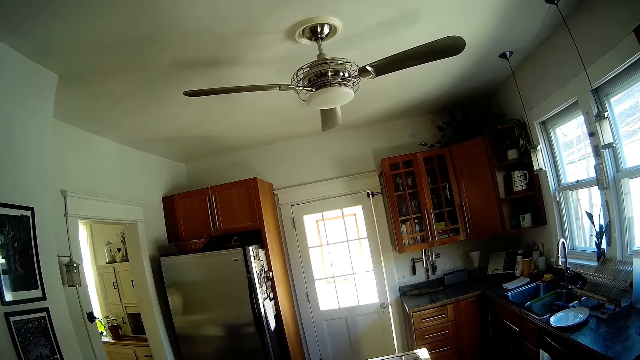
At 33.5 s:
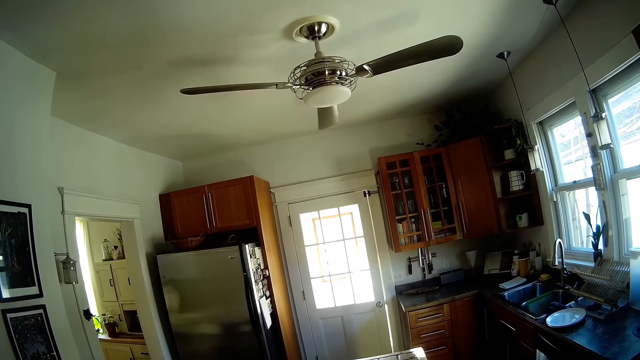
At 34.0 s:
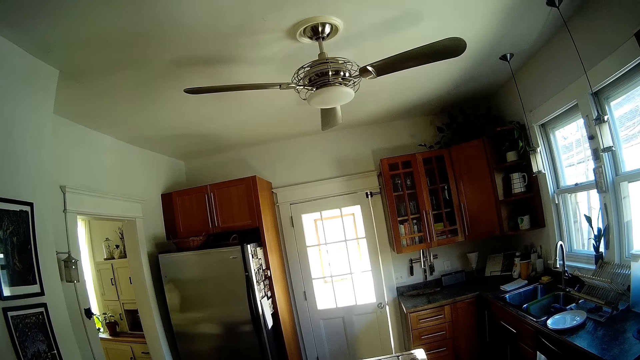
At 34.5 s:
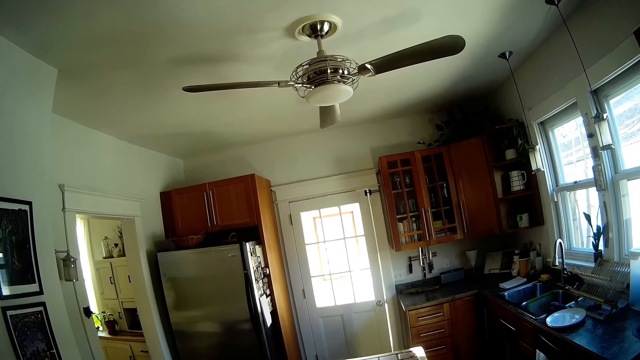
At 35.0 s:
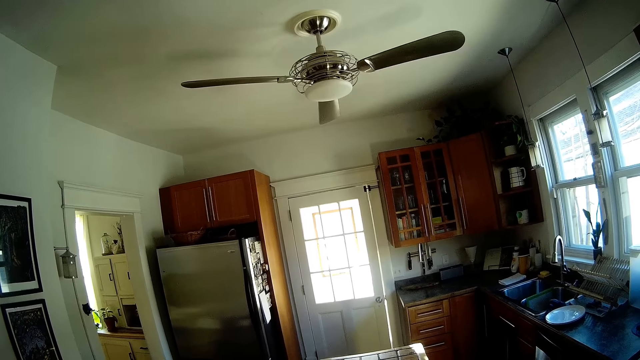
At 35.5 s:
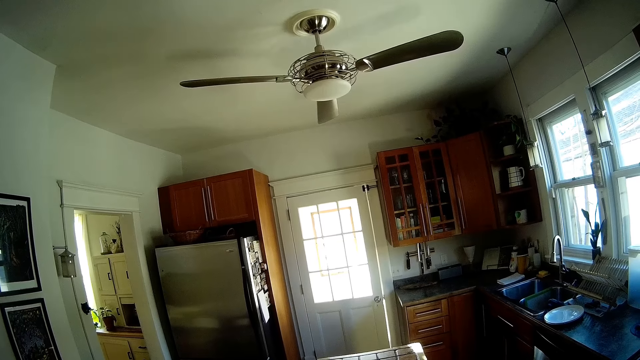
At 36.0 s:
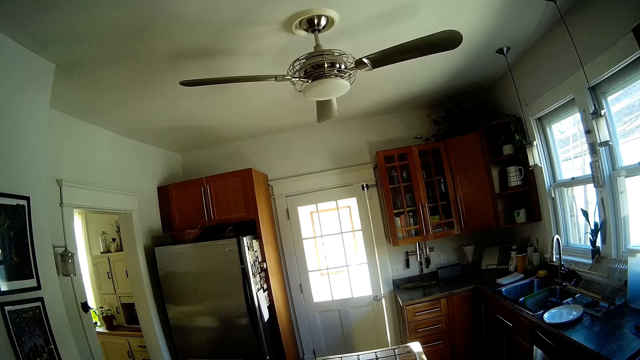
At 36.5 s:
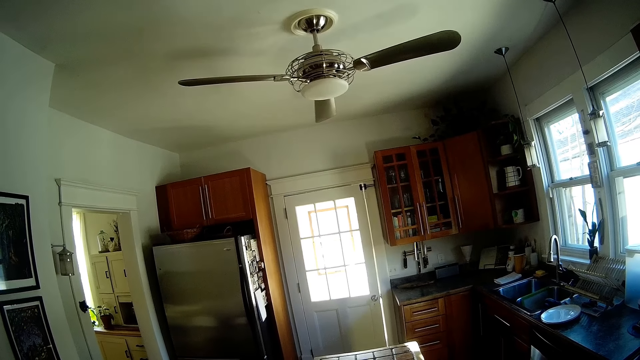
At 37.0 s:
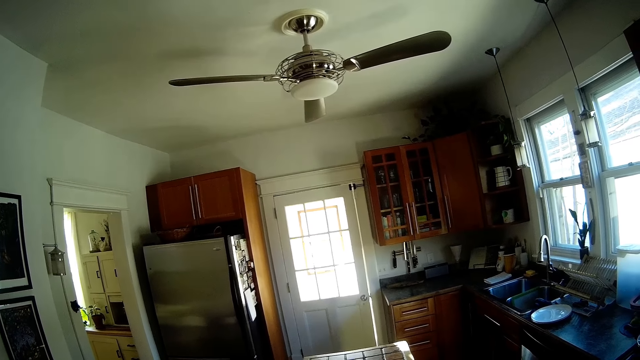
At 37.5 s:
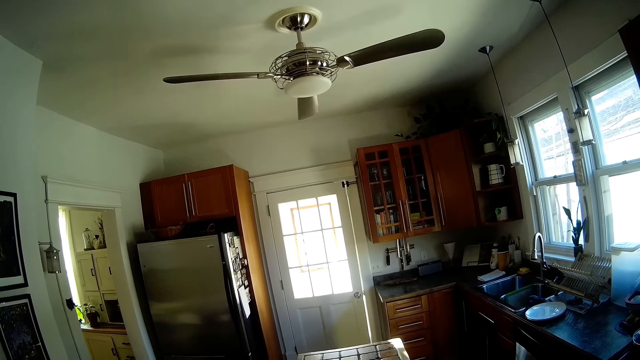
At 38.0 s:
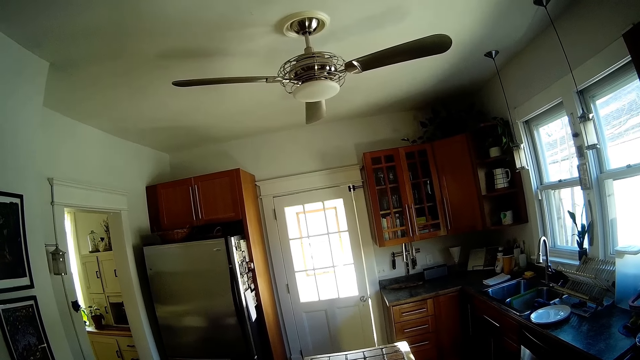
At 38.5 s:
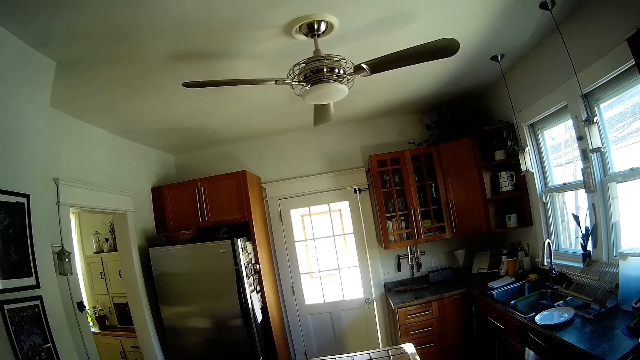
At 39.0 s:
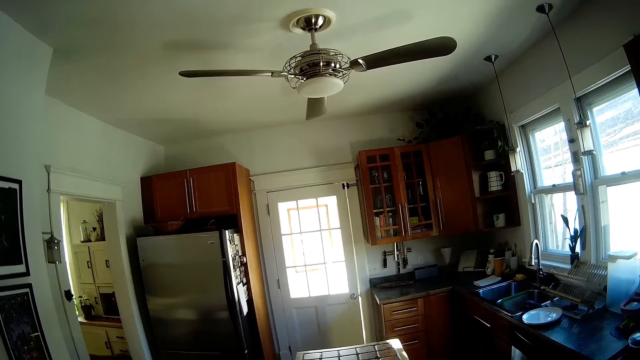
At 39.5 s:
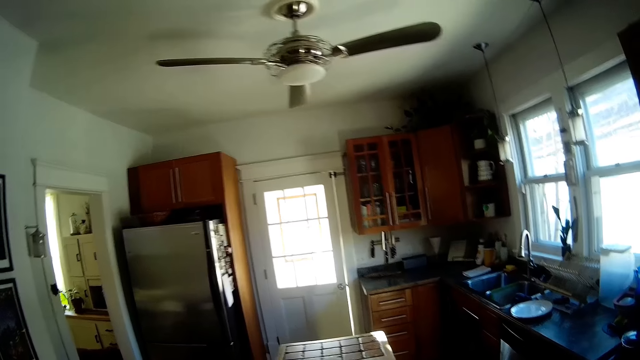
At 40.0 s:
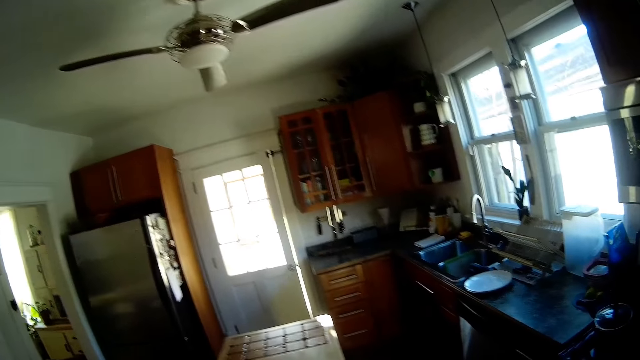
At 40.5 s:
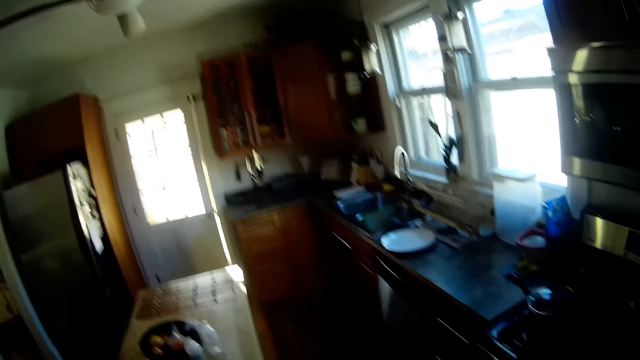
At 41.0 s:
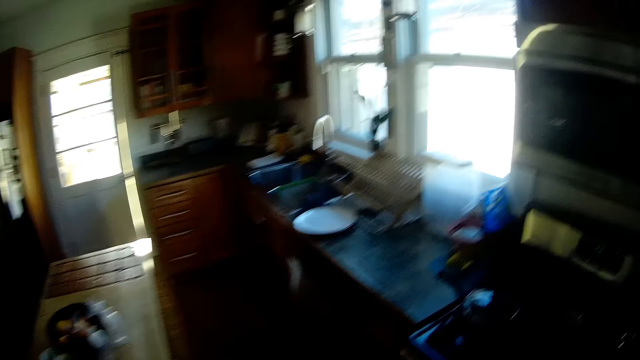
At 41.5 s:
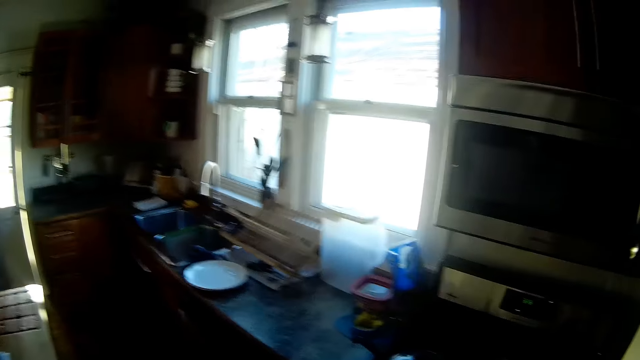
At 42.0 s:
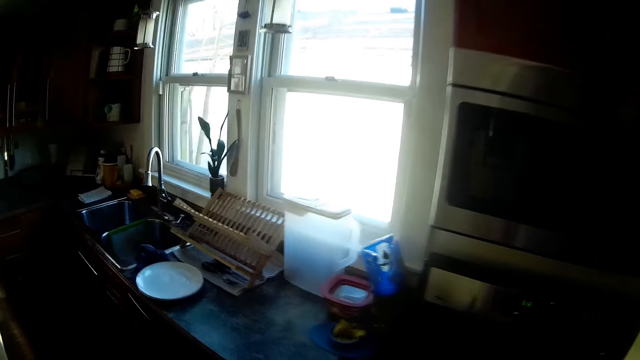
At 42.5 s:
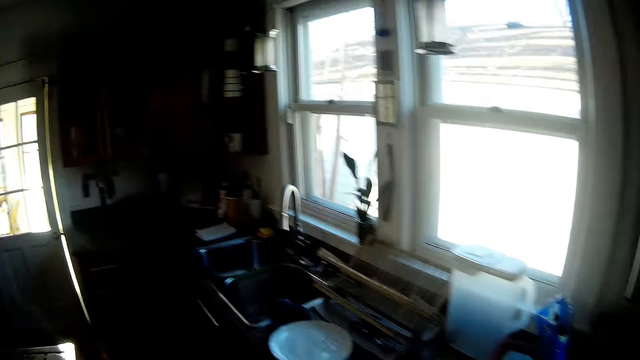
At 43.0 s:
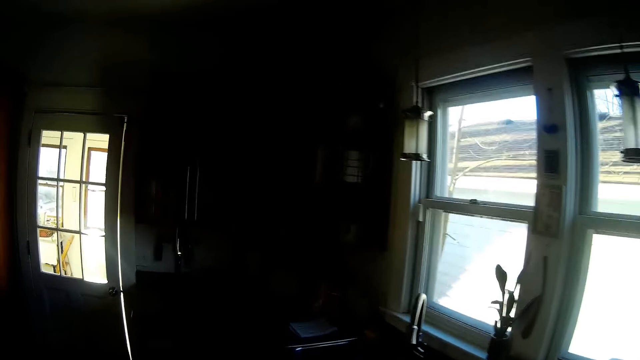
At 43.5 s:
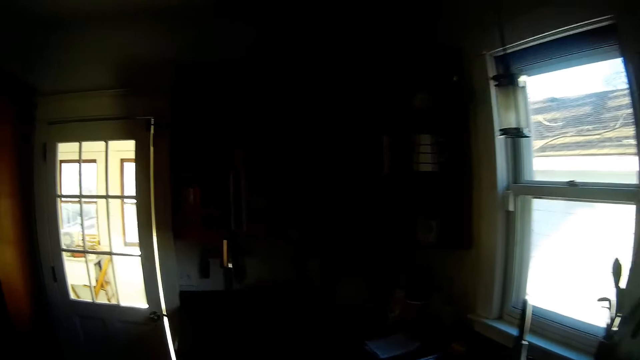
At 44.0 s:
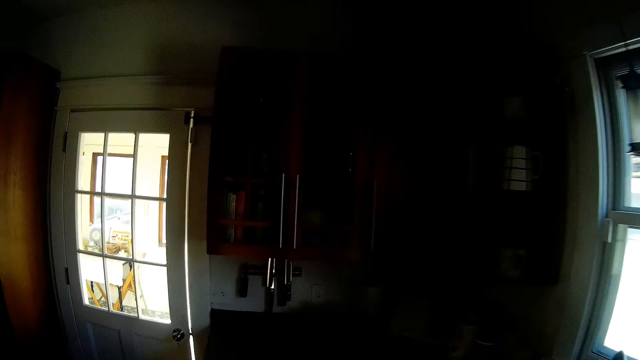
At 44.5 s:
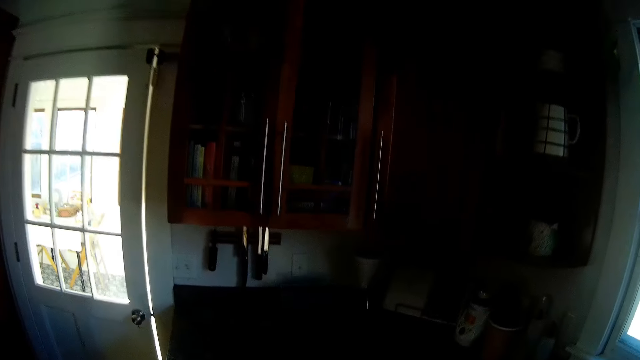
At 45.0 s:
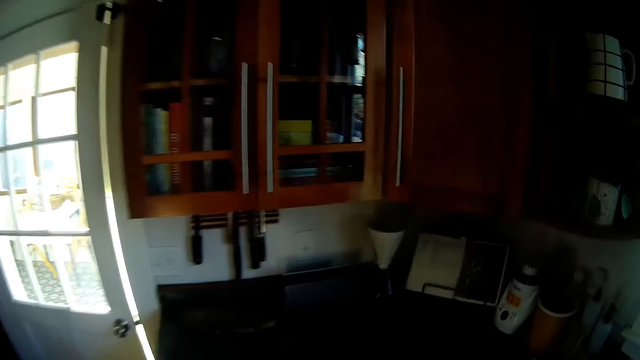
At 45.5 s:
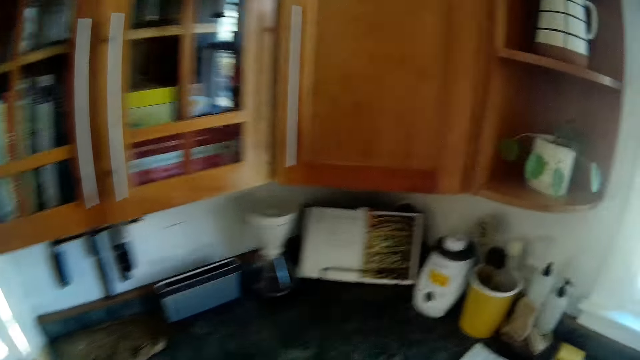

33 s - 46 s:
The camera wearer moves to the sink.

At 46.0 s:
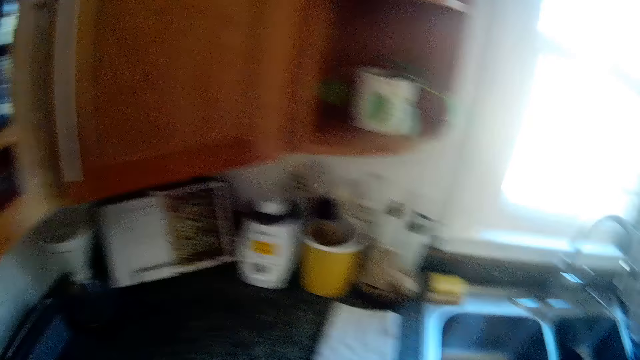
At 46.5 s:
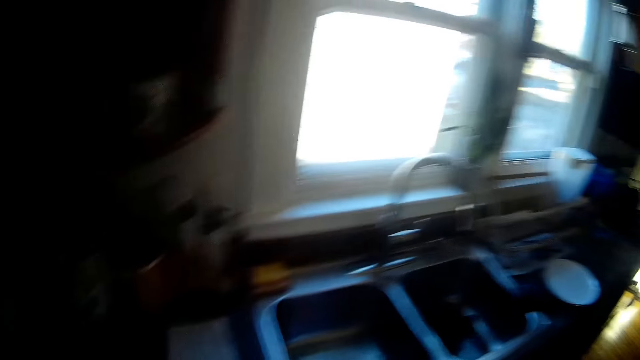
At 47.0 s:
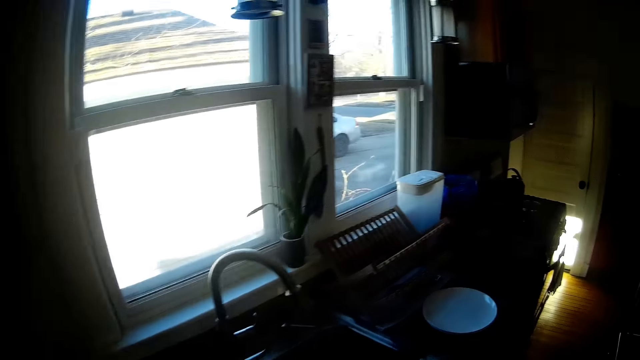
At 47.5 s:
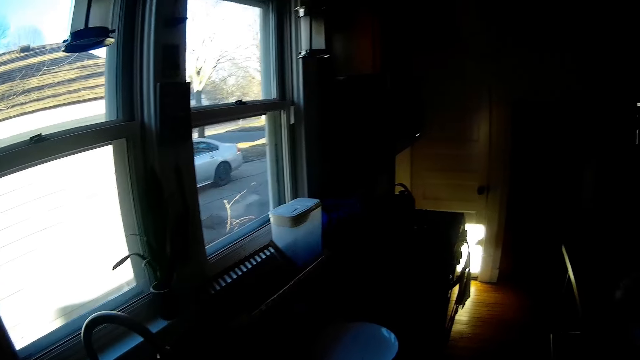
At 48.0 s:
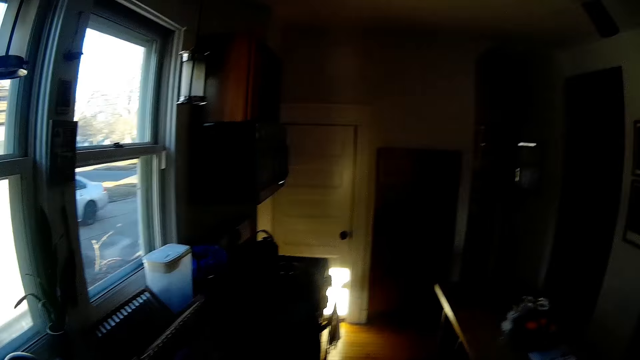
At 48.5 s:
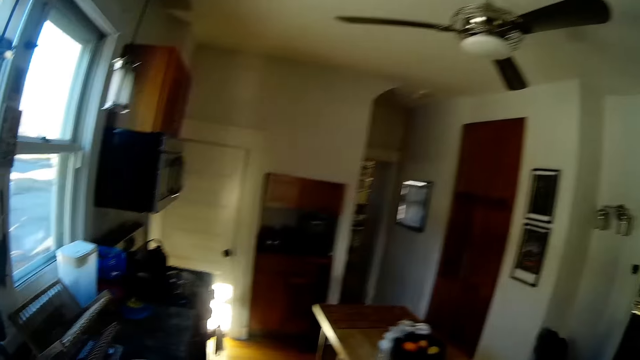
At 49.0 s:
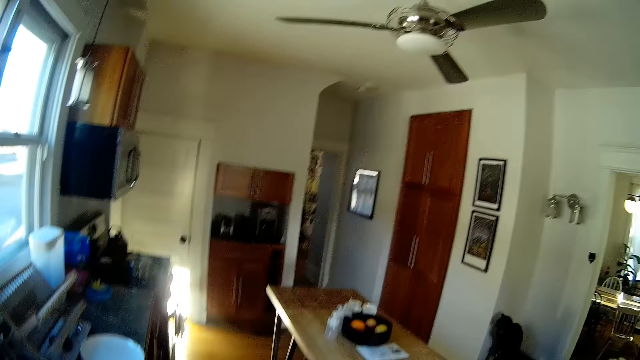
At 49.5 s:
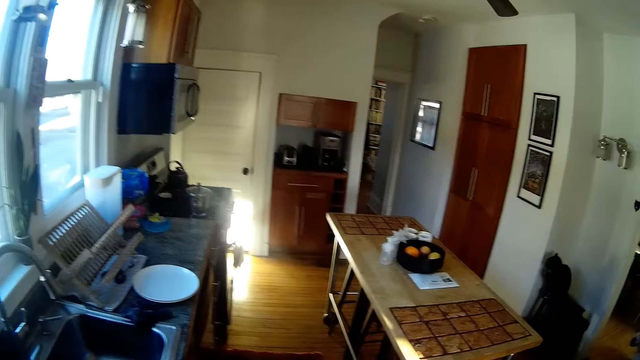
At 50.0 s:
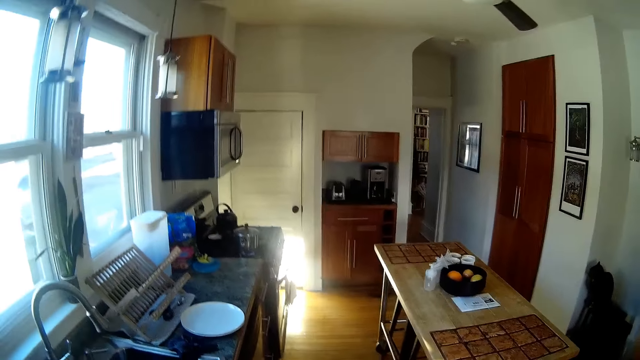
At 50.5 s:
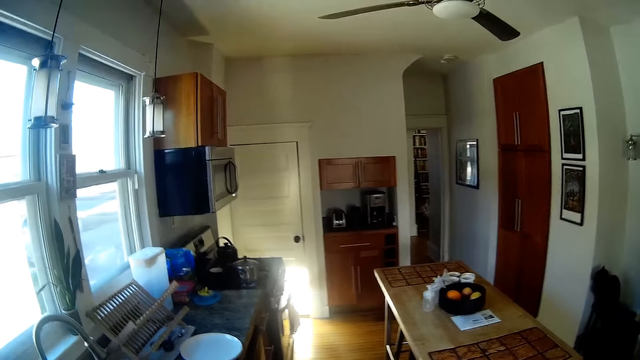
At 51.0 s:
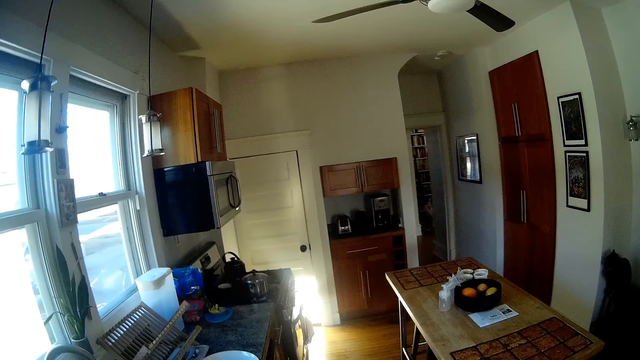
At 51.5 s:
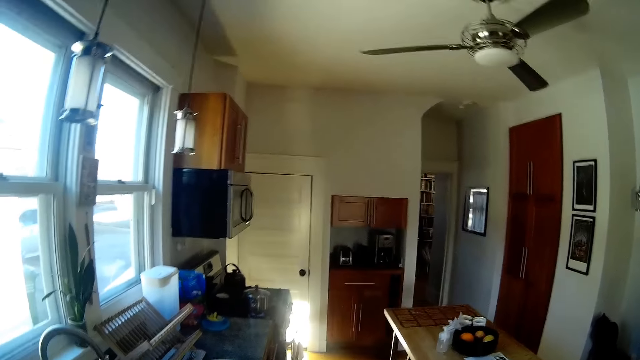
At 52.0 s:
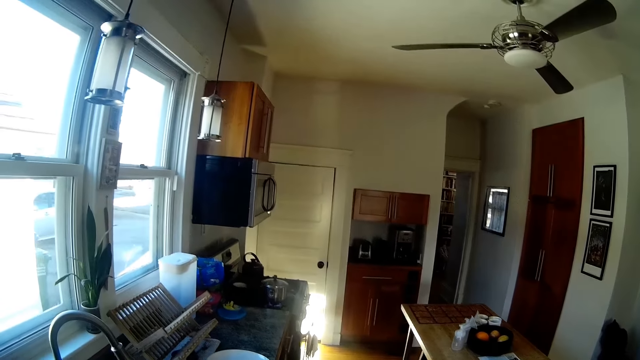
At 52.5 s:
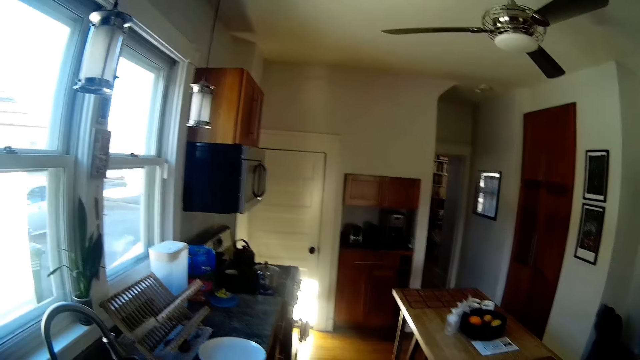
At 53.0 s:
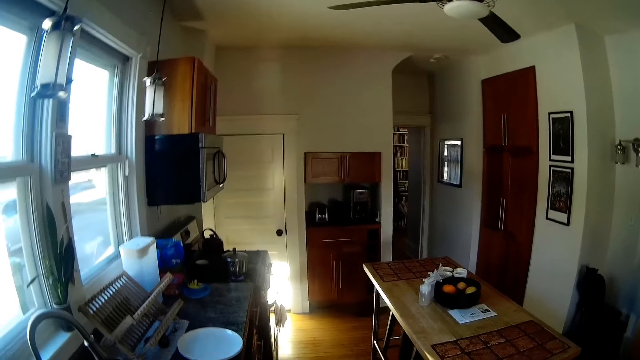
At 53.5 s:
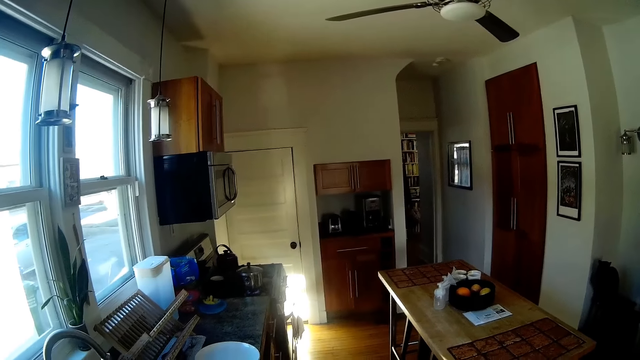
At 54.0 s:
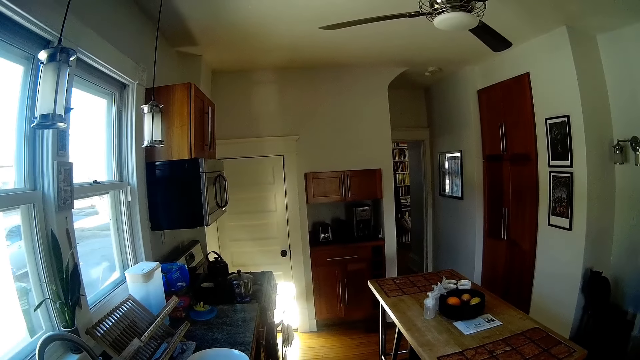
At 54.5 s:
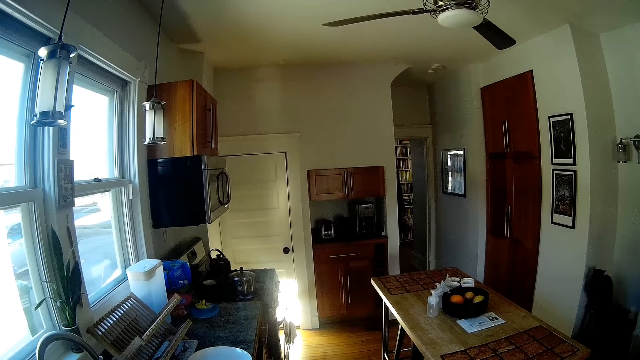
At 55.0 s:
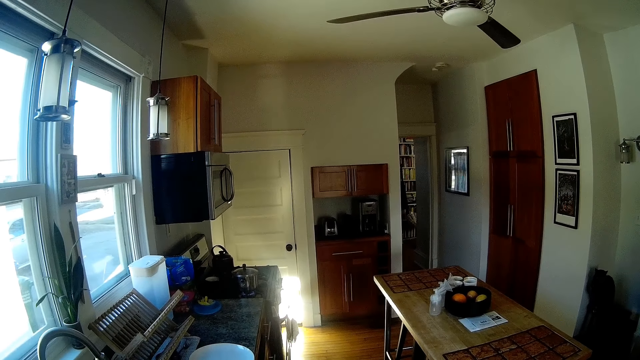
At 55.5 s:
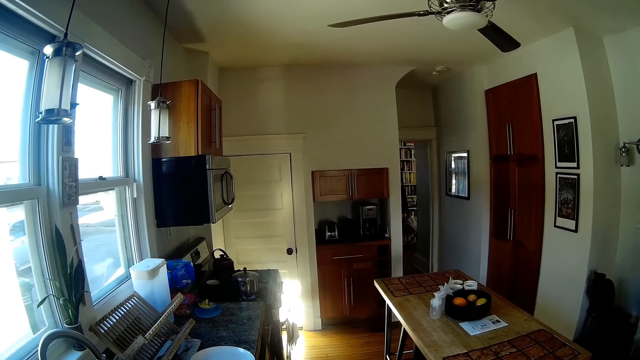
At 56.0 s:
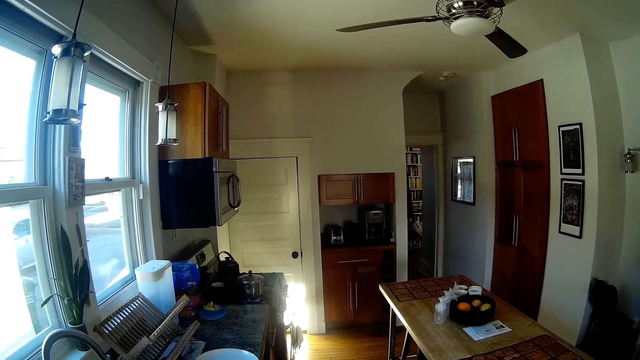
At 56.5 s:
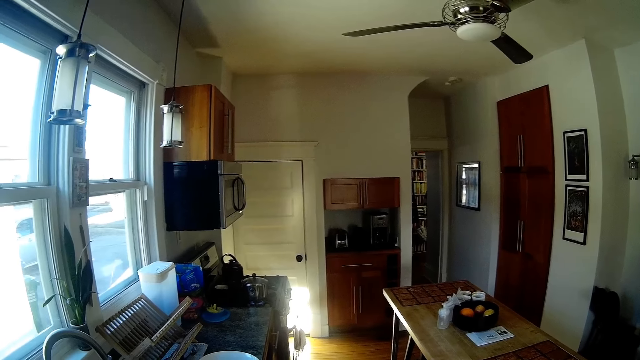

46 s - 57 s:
The camera wearer looks through the window. They look around.
